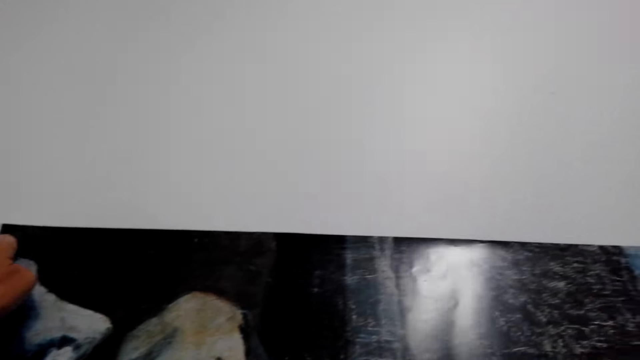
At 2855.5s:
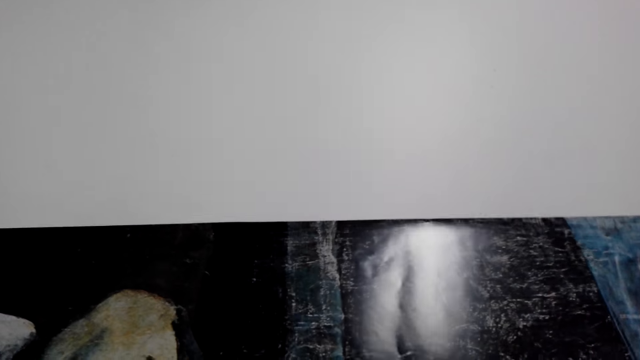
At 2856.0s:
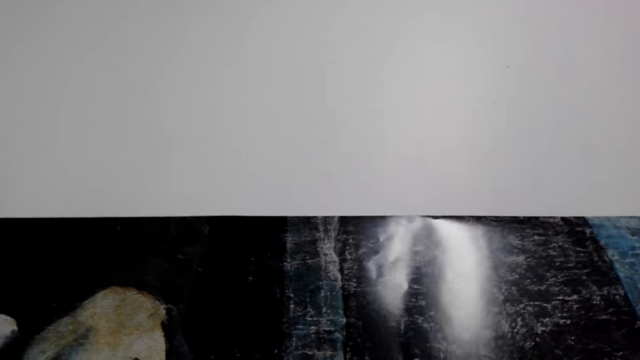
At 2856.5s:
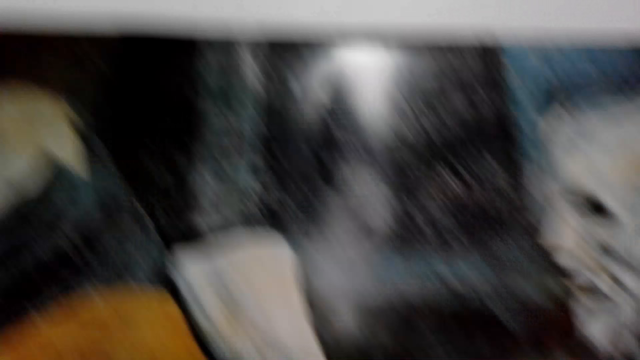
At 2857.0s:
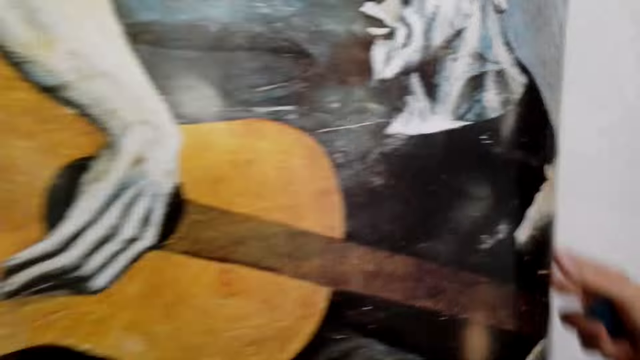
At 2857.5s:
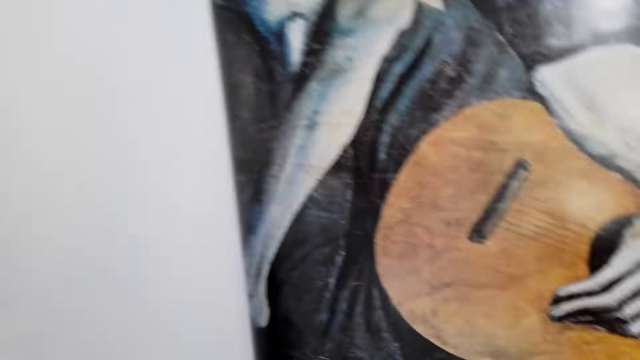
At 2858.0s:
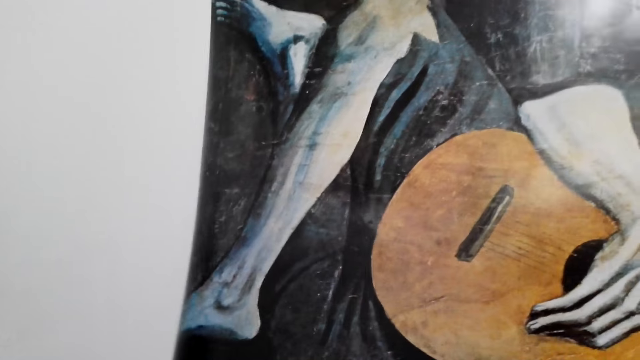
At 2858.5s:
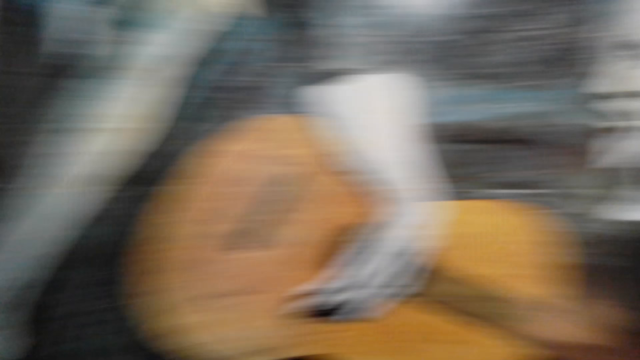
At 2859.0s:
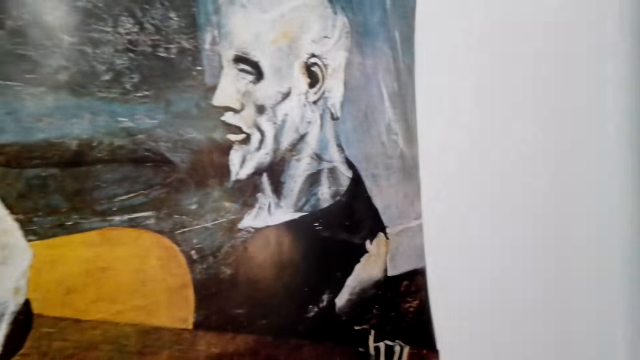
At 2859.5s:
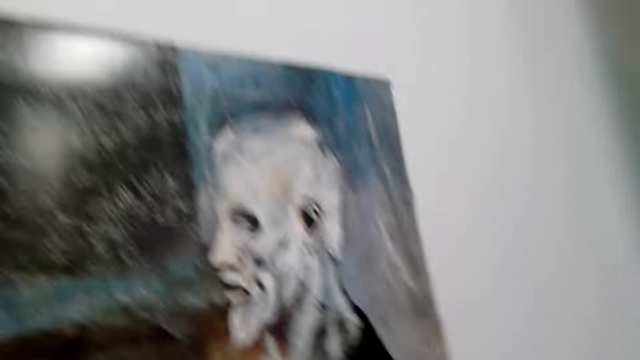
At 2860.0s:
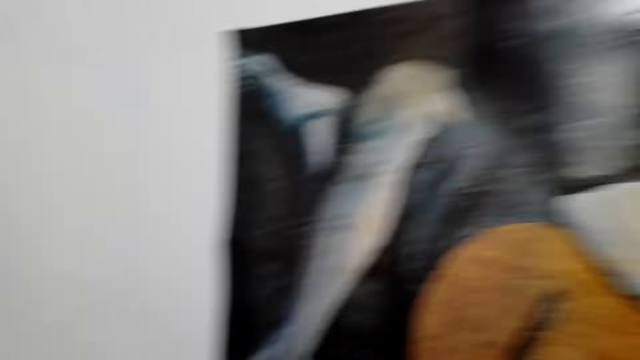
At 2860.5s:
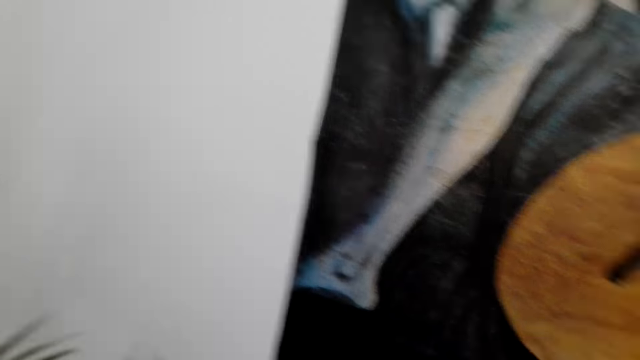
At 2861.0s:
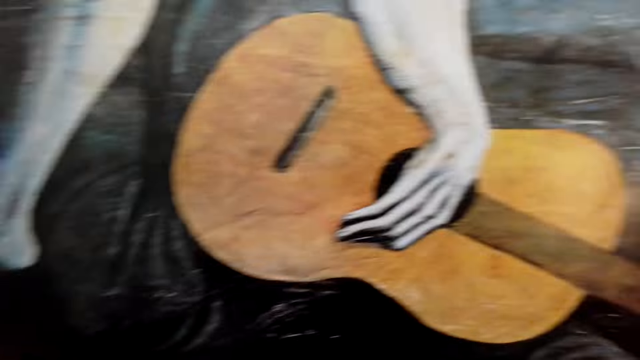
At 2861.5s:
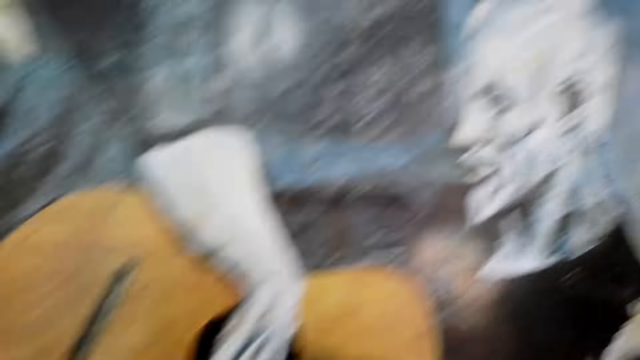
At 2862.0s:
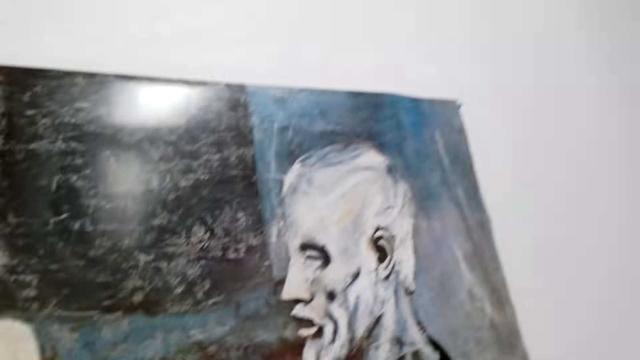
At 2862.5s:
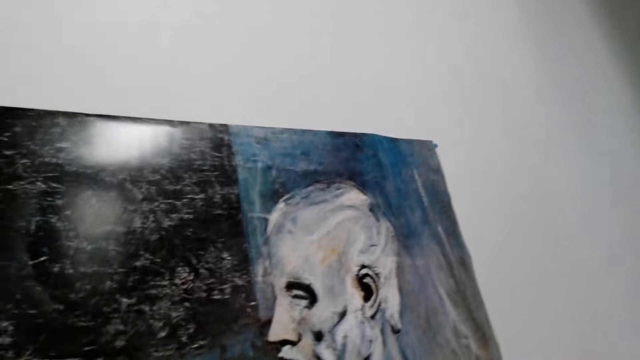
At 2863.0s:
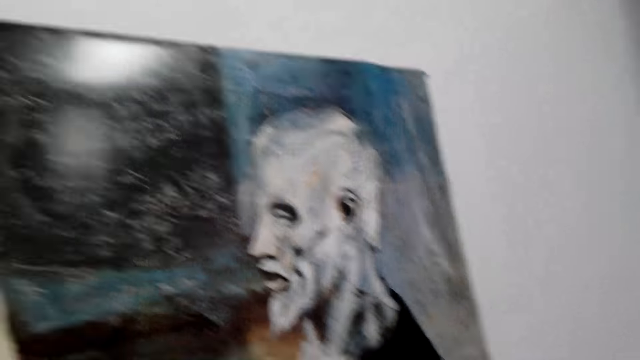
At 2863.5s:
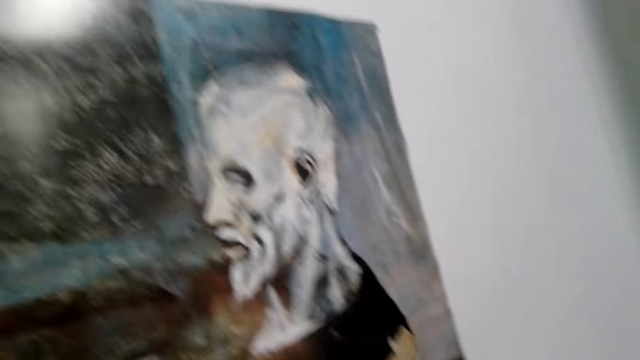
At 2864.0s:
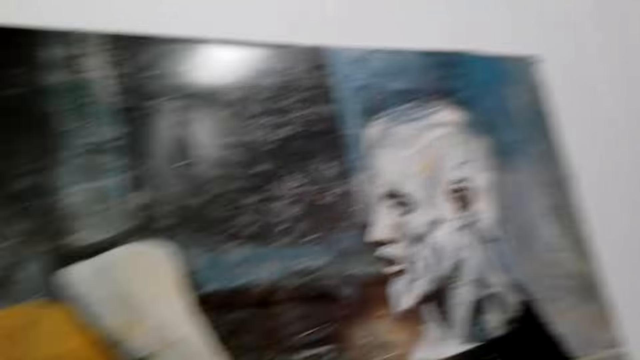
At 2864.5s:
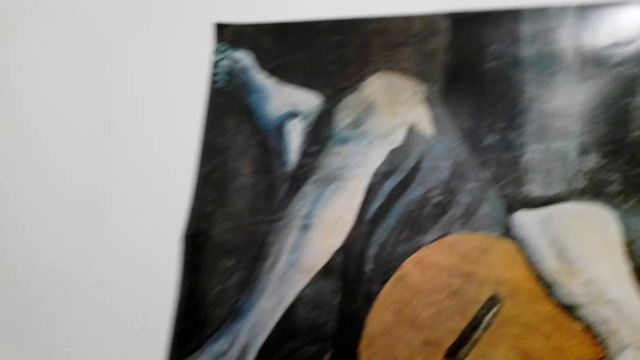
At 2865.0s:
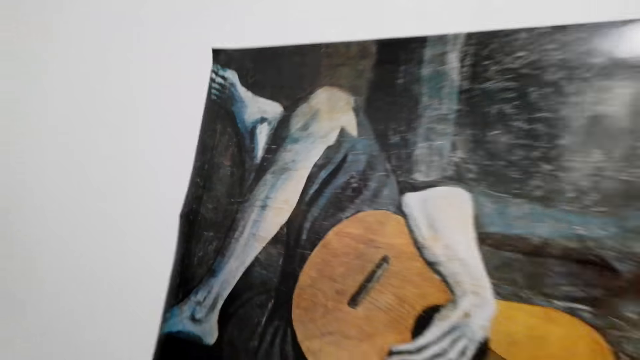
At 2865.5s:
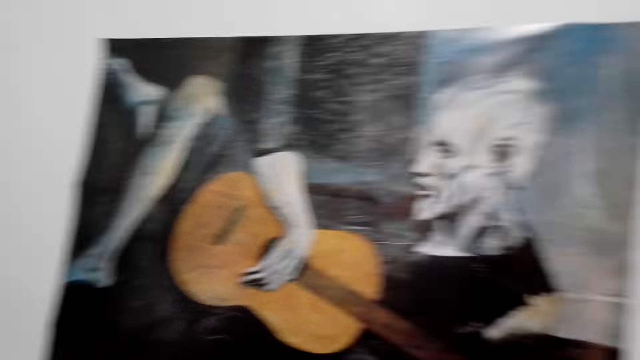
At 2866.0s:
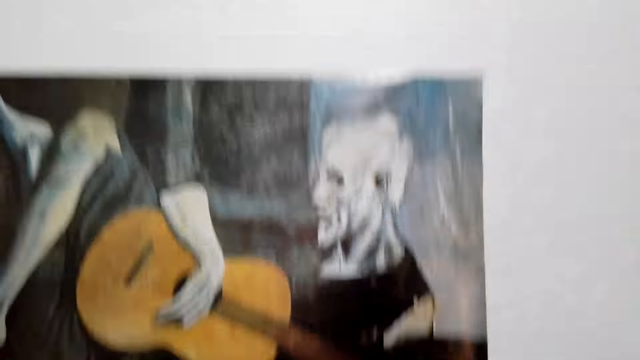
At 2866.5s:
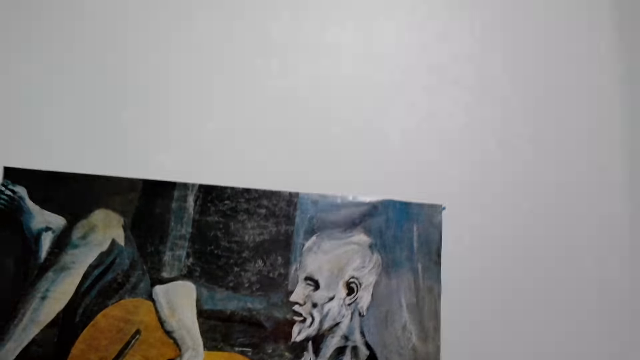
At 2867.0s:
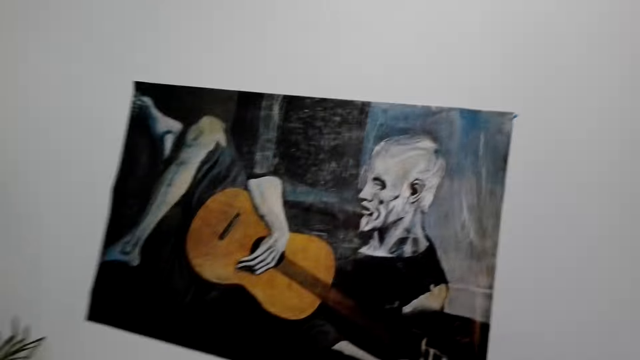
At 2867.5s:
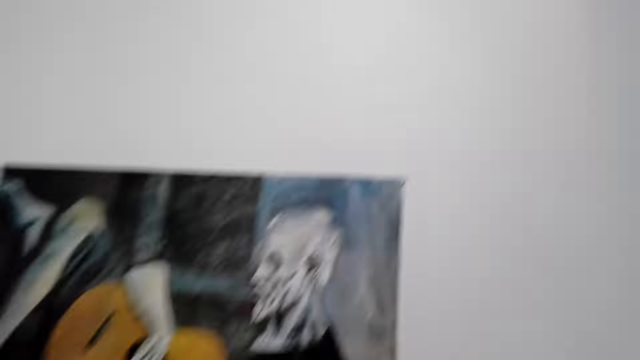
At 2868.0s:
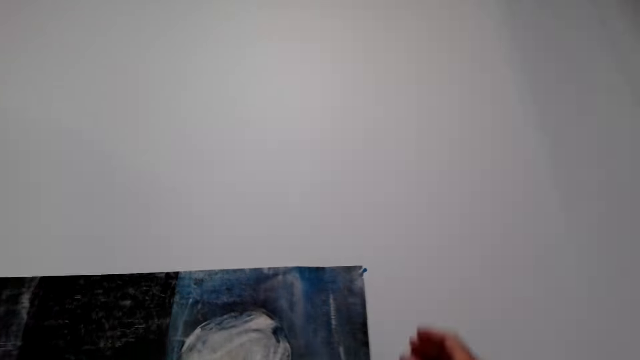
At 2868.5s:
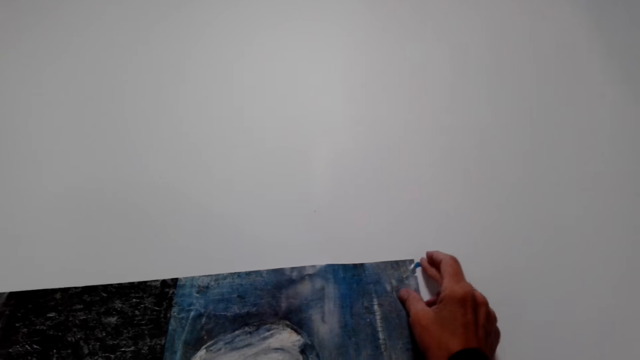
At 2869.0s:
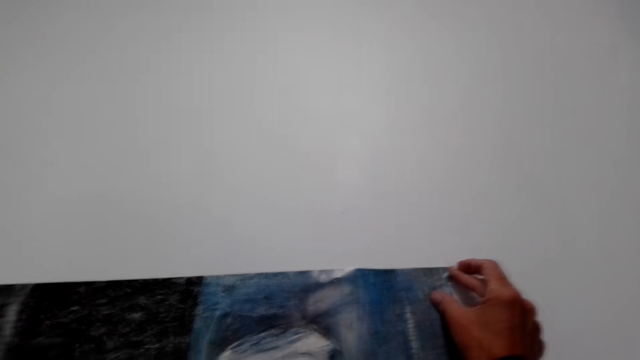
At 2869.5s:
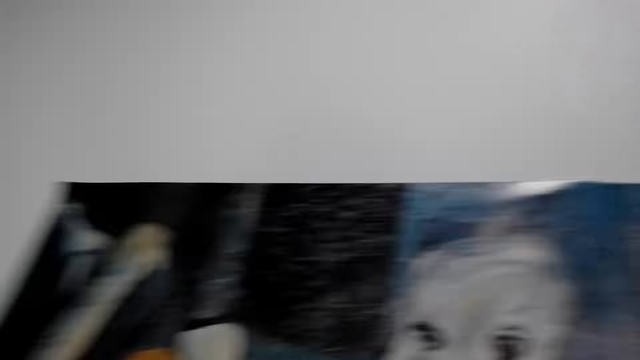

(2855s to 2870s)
The camera wearer converses. They stick the chart on the wall.

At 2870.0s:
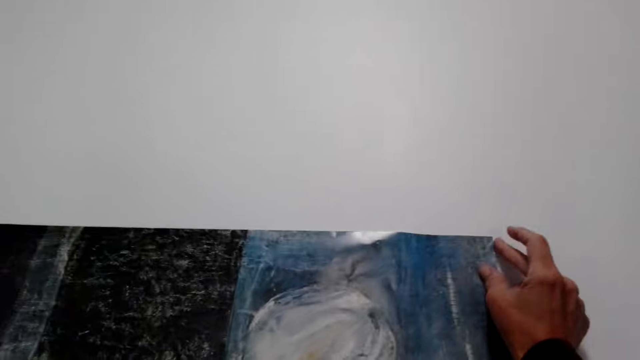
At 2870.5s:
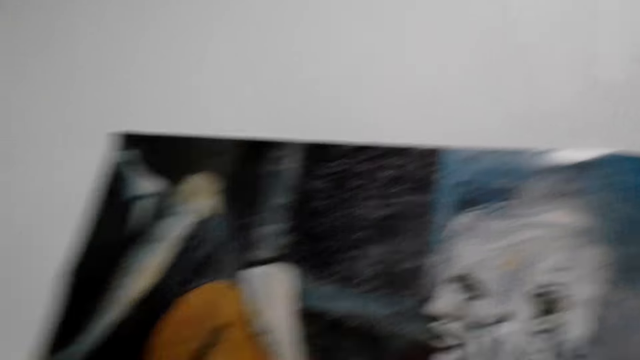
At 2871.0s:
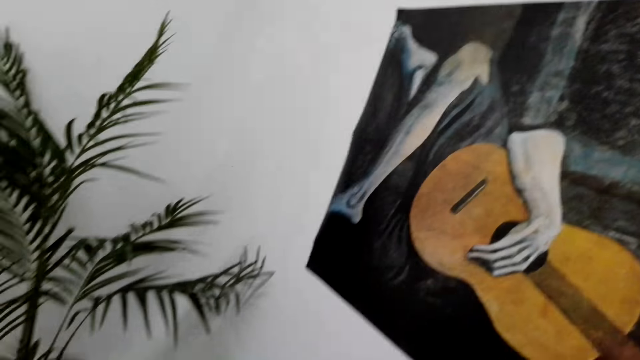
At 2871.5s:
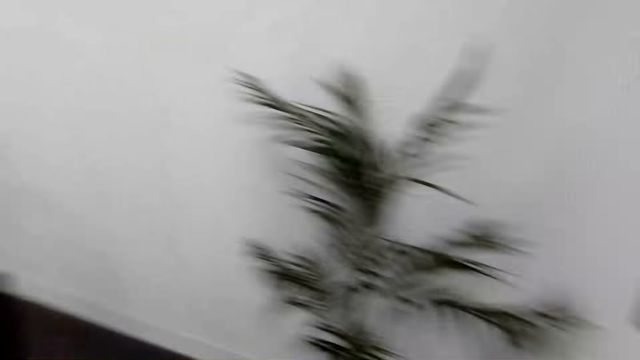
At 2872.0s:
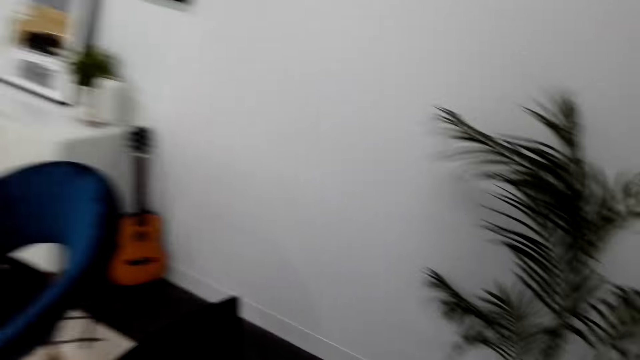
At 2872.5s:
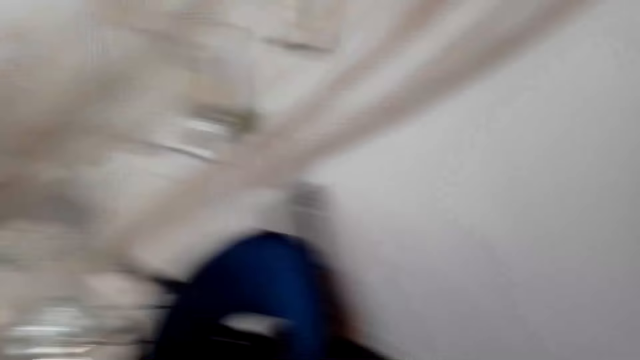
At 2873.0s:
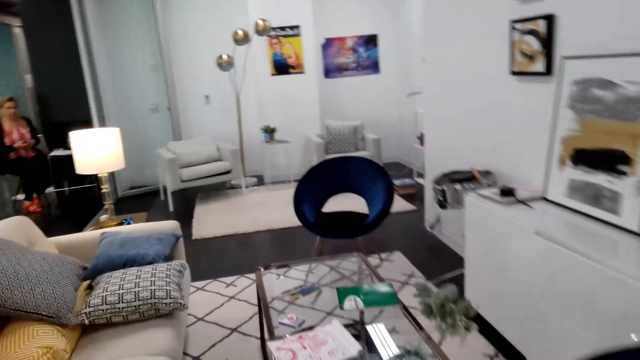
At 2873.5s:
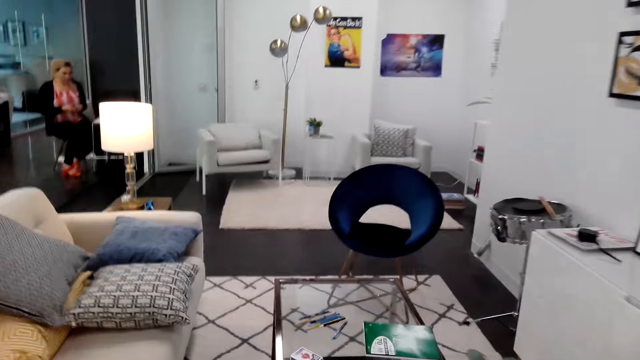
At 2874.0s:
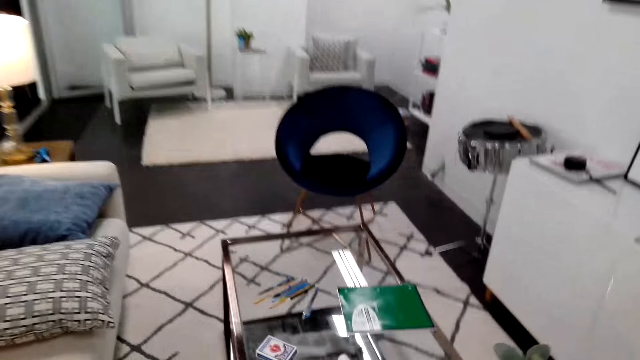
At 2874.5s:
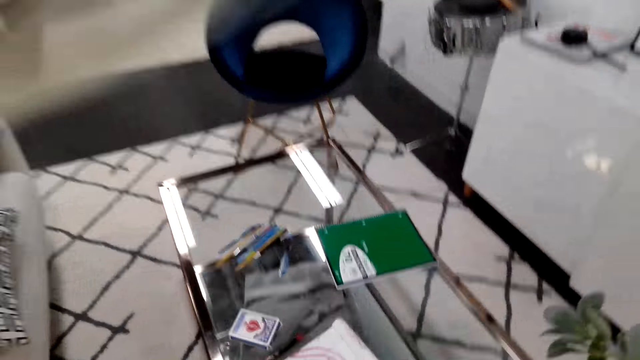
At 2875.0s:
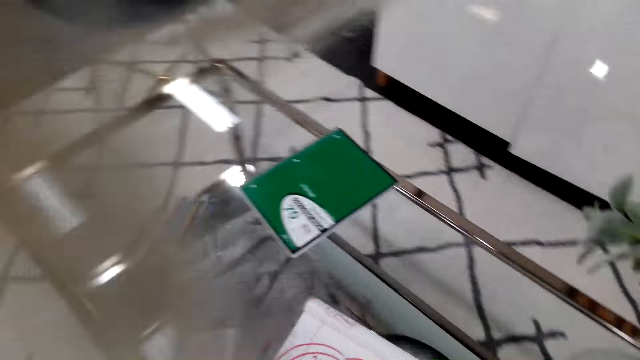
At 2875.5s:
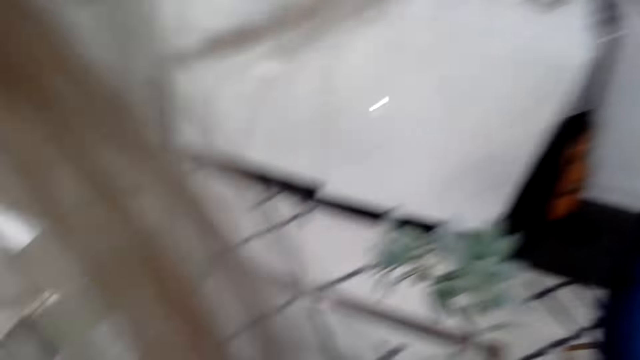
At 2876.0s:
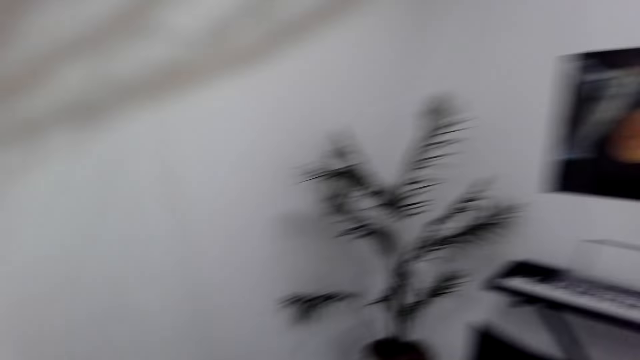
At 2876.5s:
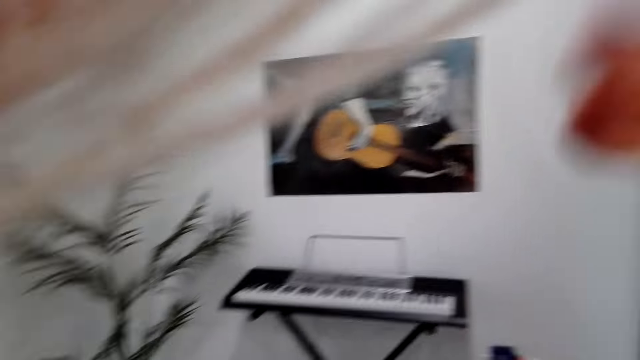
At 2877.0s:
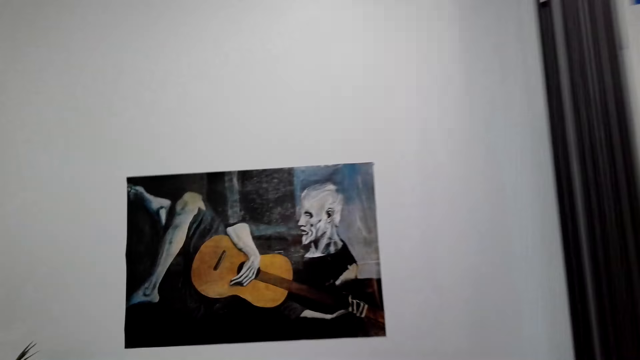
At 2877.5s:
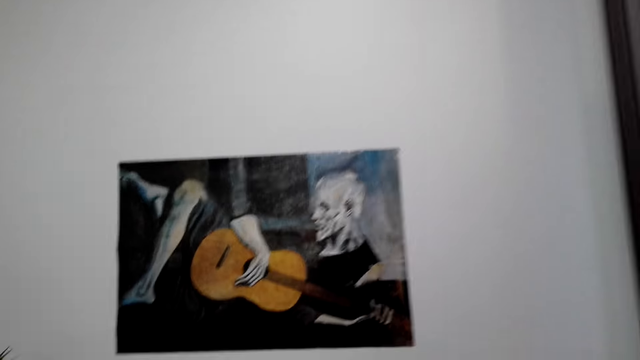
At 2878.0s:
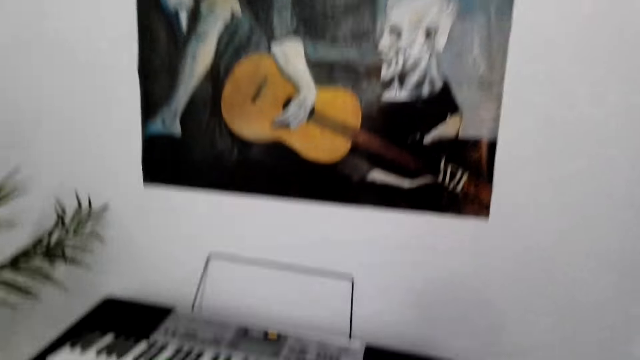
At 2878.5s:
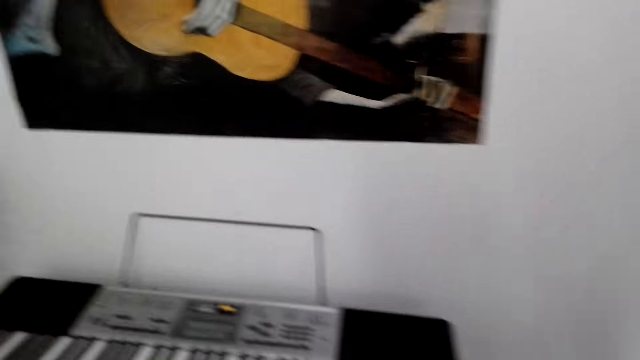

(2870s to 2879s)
The camera wearer walks around the house. They move towards the living room. They converse.
